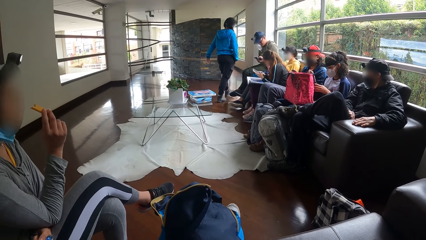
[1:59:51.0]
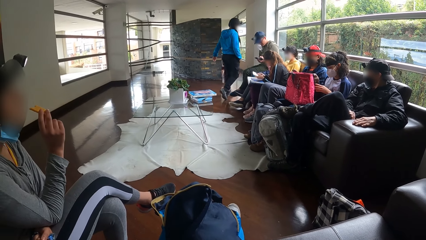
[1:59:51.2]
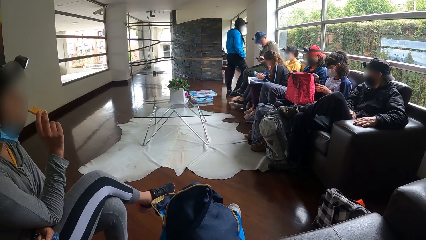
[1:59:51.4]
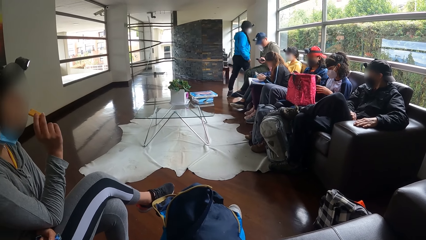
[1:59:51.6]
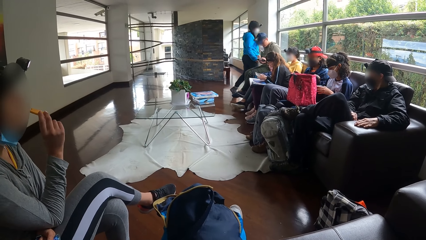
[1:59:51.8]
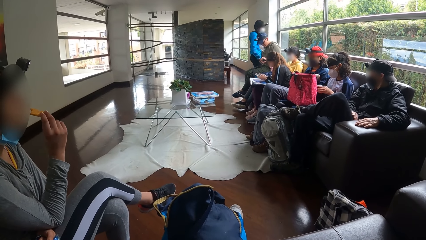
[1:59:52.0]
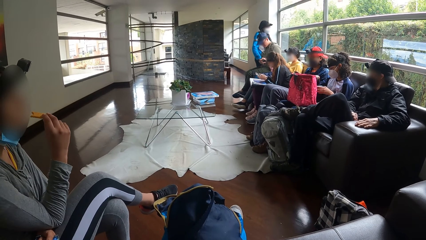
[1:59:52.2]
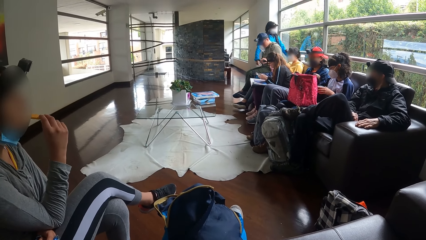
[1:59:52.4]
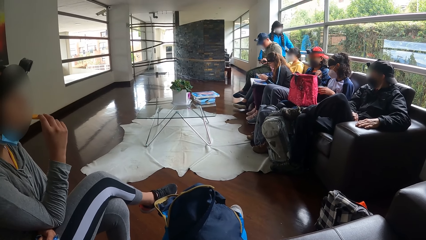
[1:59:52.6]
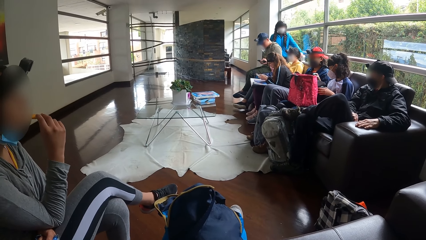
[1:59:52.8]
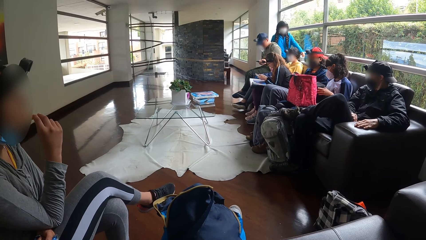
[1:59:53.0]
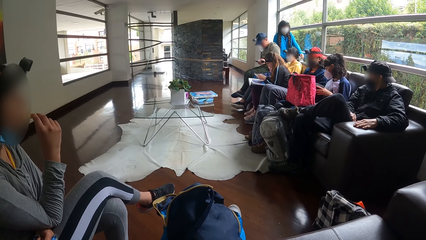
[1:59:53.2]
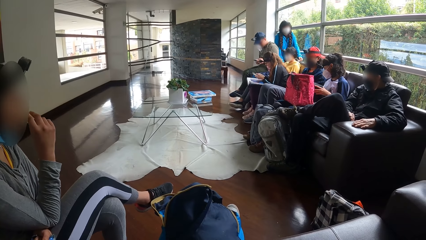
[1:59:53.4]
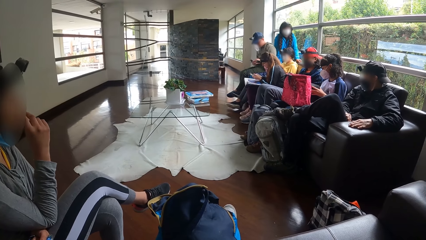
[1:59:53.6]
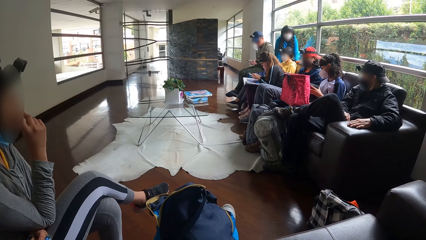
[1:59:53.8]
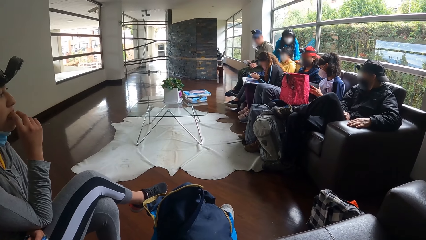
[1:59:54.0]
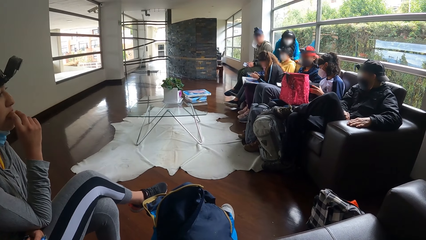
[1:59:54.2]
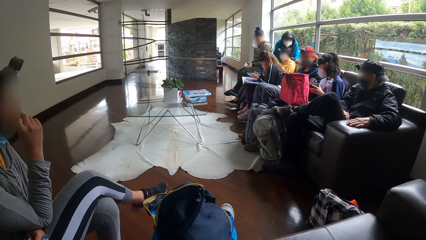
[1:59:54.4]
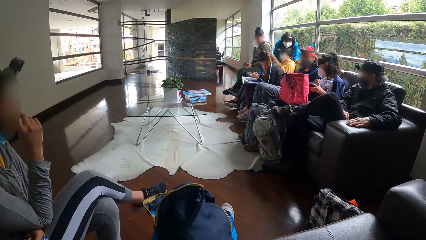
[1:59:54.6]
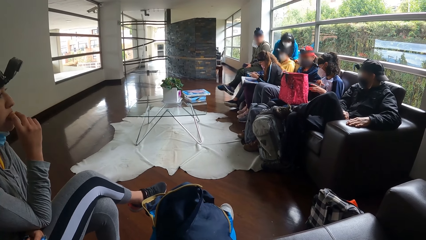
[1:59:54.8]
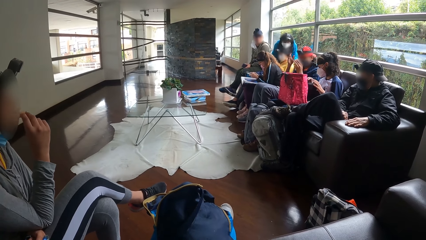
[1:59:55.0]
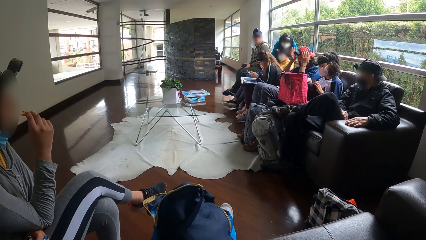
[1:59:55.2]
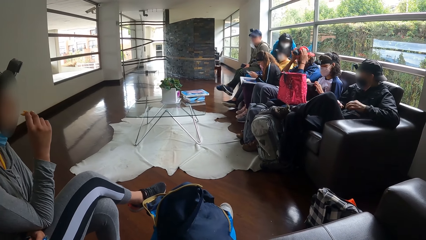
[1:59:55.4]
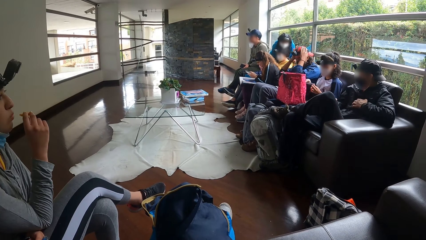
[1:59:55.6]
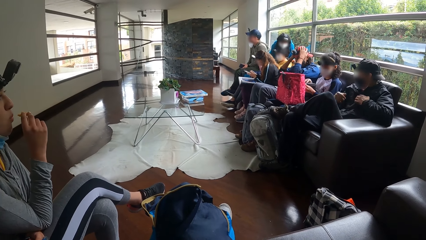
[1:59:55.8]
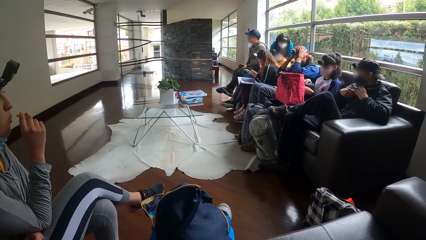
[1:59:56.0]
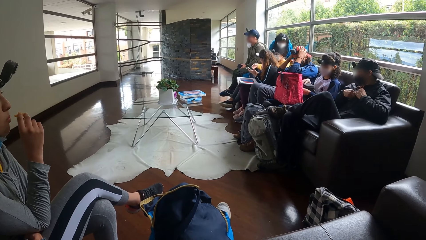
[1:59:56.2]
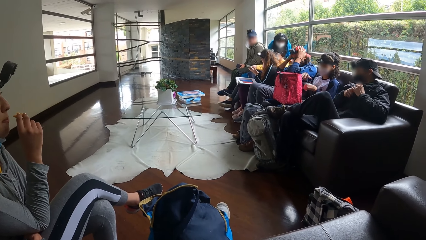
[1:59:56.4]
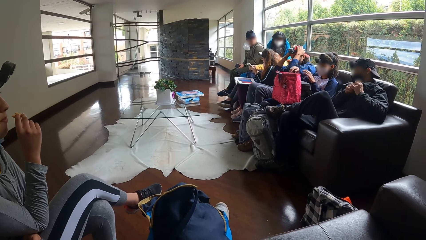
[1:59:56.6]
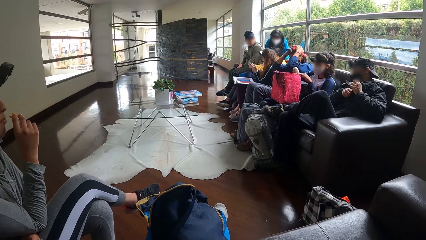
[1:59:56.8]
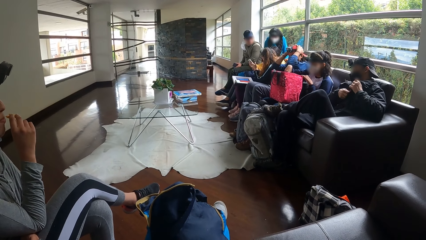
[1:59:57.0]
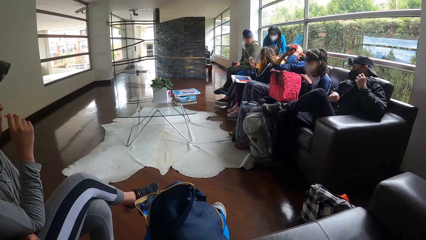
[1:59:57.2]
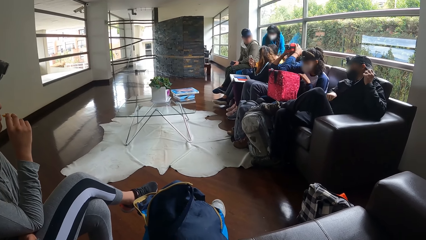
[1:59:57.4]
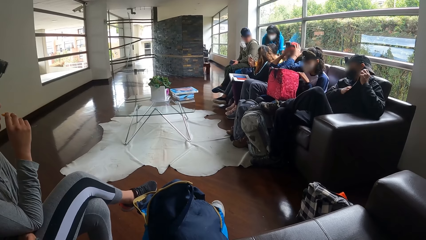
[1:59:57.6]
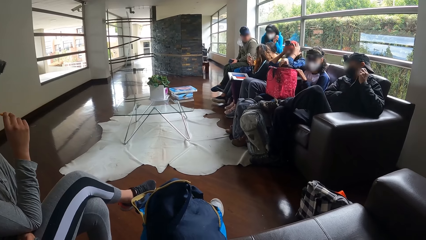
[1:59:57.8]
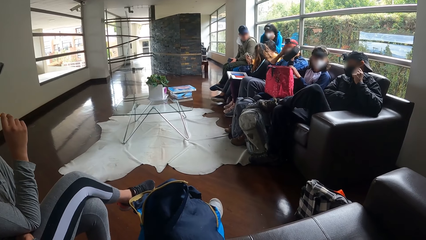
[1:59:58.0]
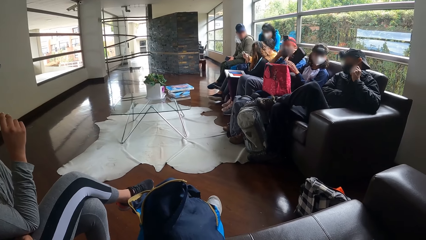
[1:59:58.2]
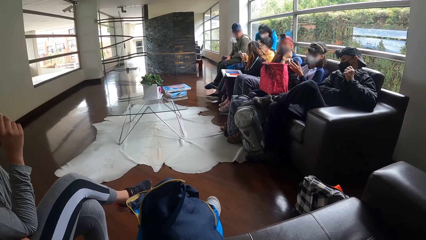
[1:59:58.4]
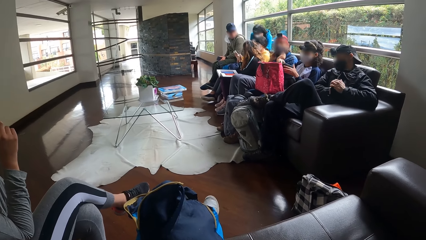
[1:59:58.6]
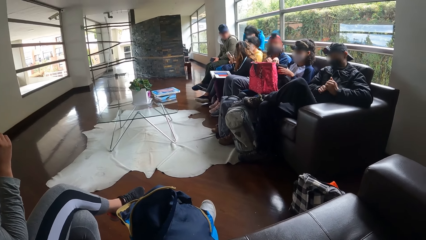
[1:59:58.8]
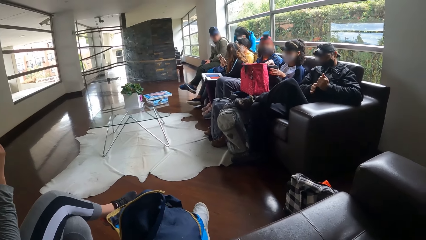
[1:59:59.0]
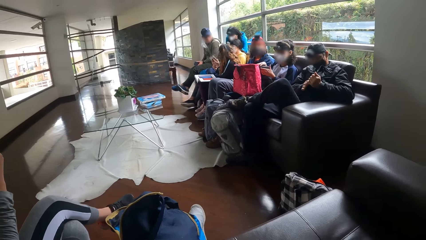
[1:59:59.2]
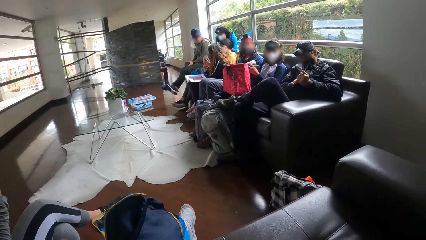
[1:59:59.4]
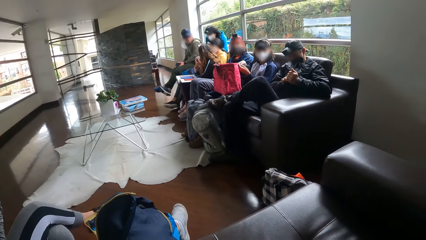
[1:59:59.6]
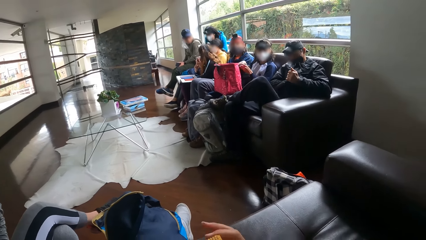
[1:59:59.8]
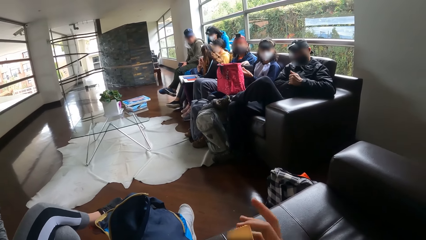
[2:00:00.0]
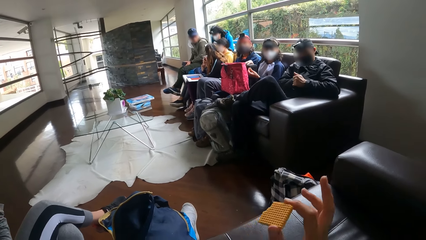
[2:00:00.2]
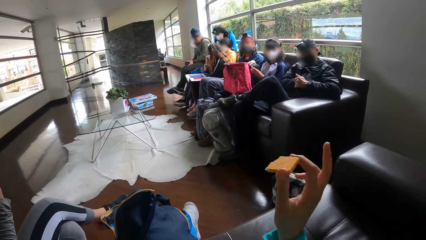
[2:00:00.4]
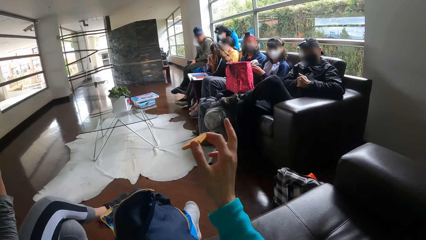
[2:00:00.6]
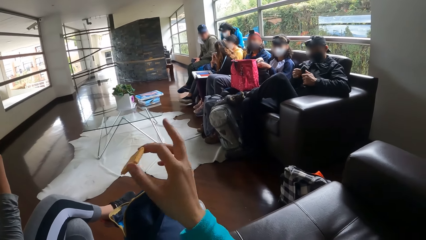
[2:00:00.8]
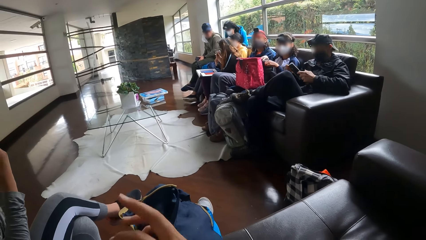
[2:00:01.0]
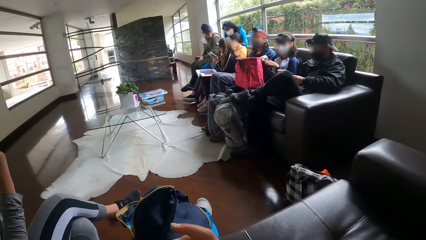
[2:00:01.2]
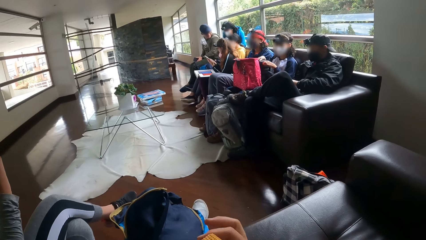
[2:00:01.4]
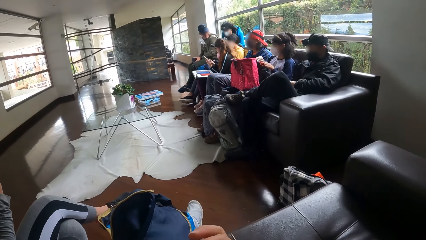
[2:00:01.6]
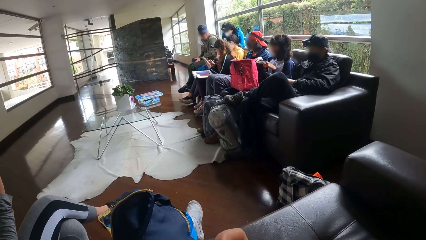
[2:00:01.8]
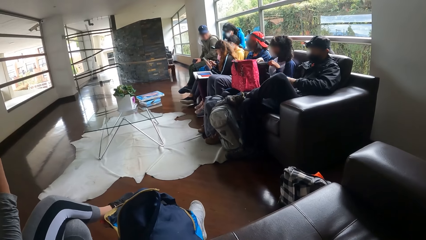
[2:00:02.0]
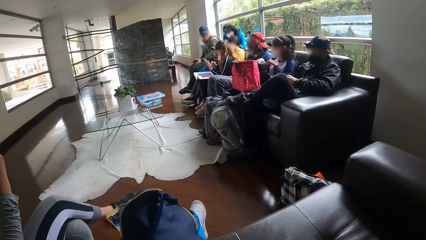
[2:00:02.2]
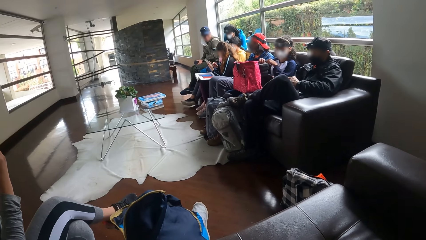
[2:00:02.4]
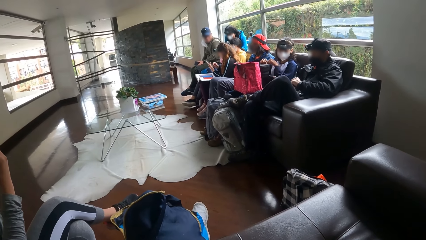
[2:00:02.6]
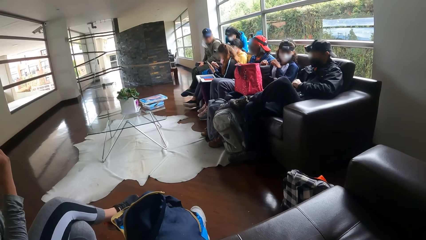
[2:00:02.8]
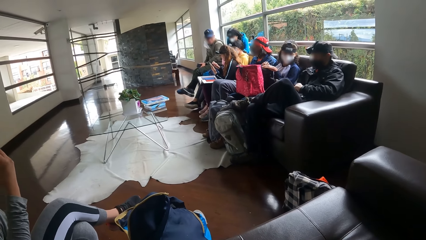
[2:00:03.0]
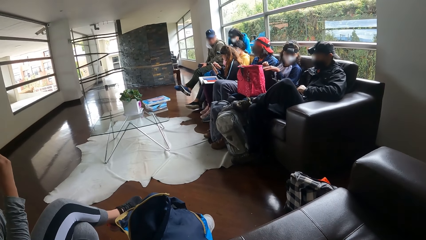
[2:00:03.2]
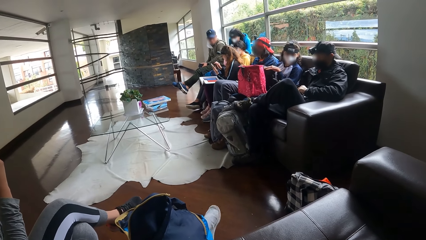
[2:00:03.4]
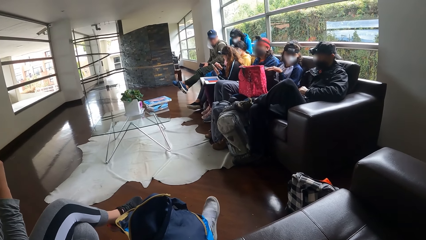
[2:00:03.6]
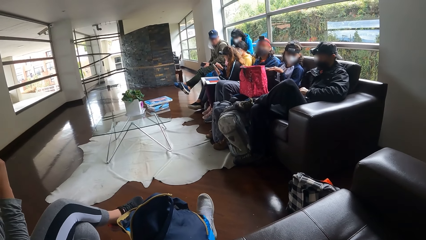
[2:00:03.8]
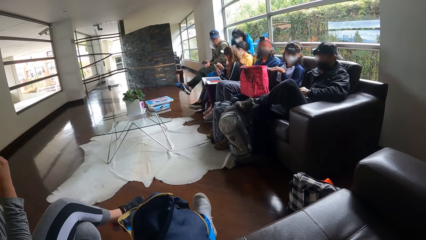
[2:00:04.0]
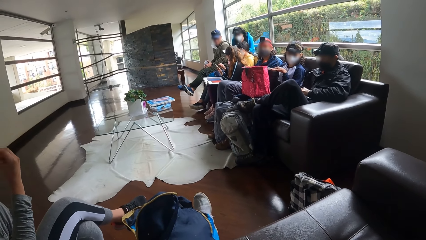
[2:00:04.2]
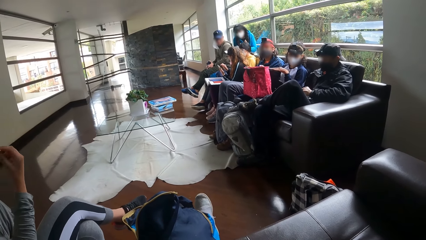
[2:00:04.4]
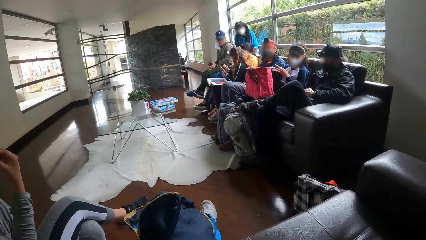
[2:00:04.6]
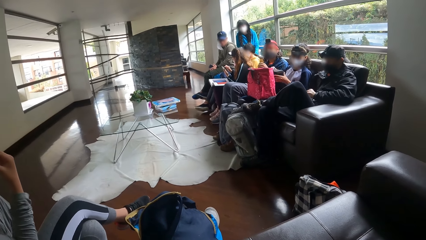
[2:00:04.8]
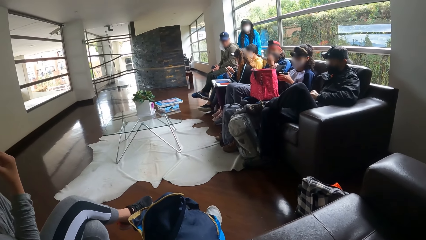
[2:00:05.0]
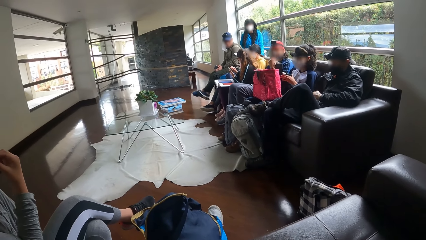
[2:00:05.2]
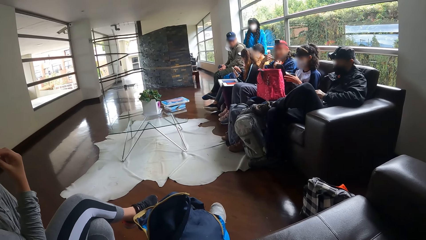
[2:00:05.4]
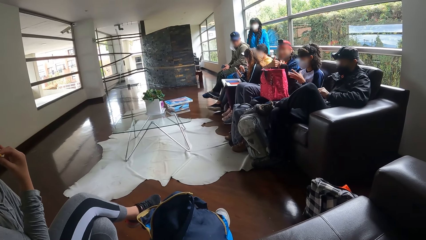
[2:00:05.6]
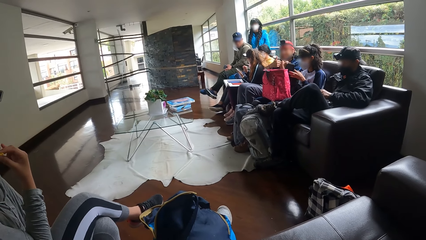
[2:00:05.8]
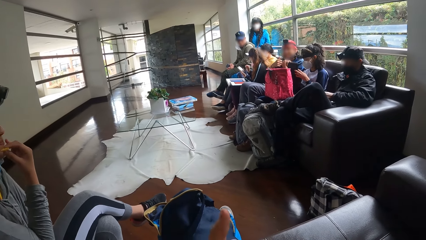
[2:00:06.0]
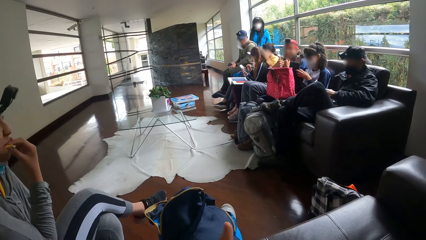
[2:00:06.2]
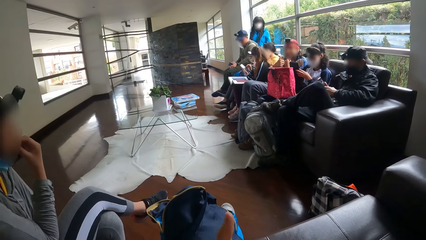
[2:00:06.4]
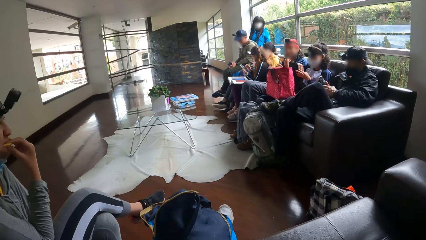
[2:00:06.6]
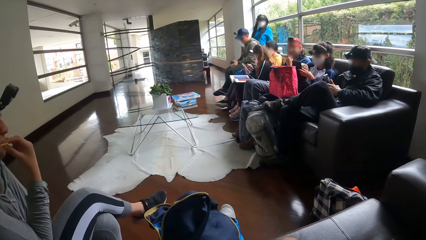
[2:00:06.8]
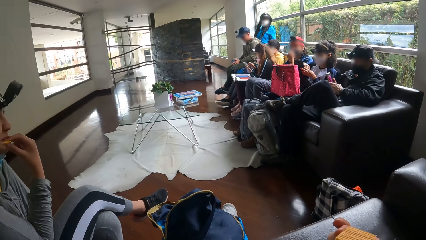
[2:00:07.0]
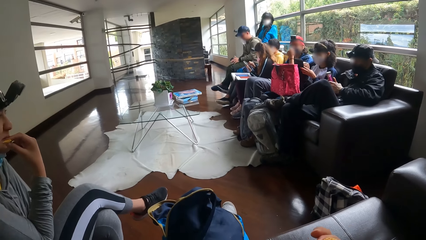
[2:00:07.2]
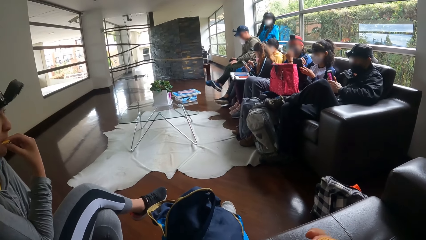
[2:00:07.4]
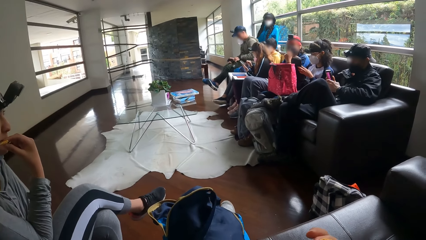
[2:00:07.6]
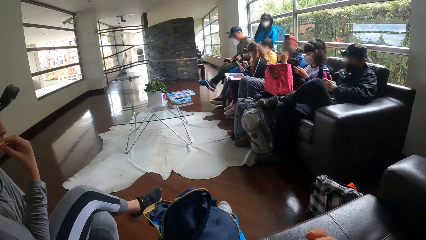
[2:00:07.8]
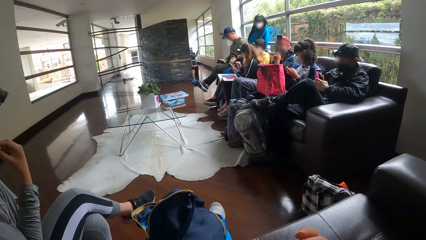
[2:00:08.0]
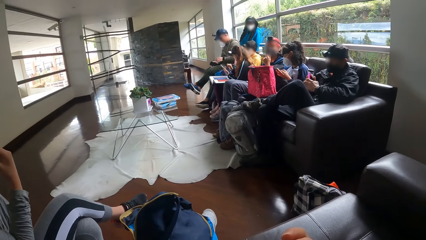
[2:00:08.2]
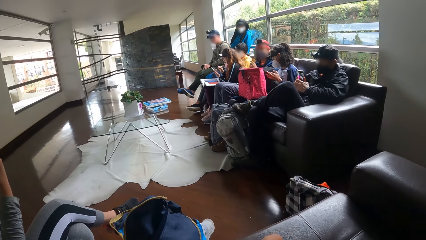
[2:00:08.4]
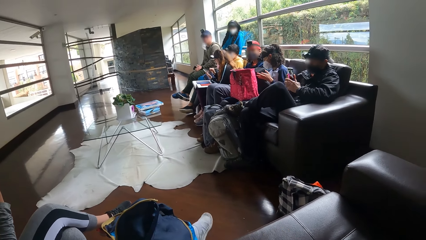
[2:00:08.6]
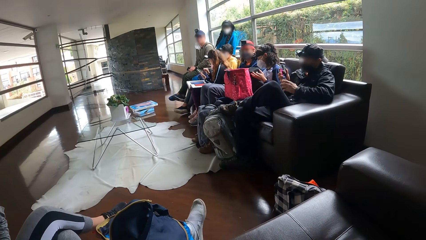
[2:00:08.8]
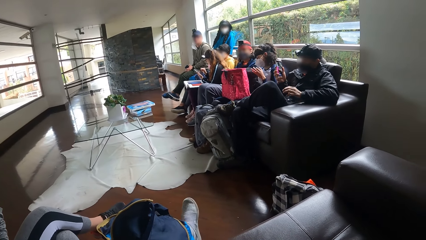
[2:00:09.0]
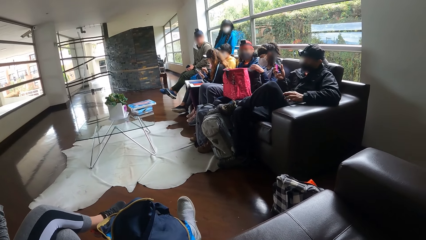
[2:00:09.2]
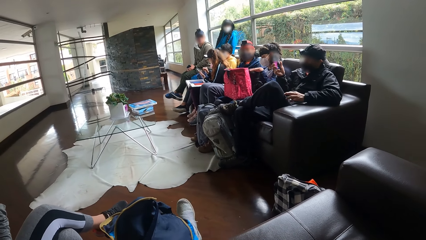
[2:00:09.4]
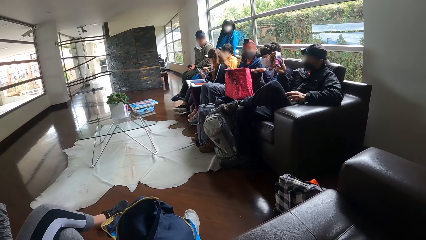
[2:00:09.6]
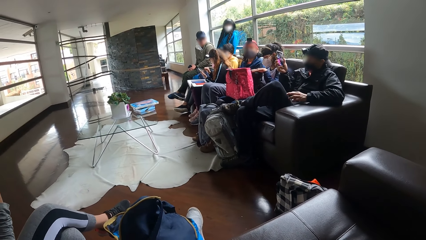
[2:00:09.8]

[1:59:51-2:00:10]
A lady eats biscuits. A woman touches the camera on her head with both hands. Another woman picks up a purse from the bag on her legs with her right hand, passes the purse from her right hand to her left hand, and opens the purse in her left hand with her right hand. A man arranges cloths. The camera wearer converses with another man. They gesture out with their hand. The first woman adjusts the nose mask on her face with her left hand. The camera wearer puts the biscuit in their right hand into their mouth.
